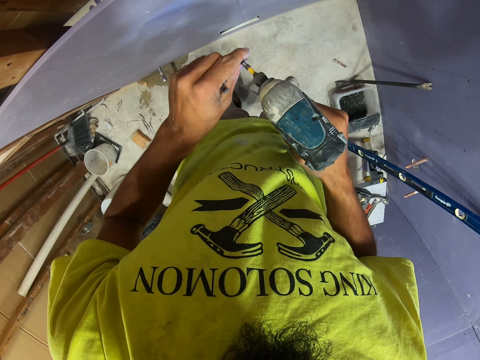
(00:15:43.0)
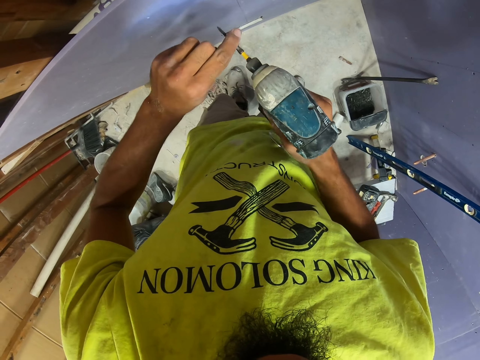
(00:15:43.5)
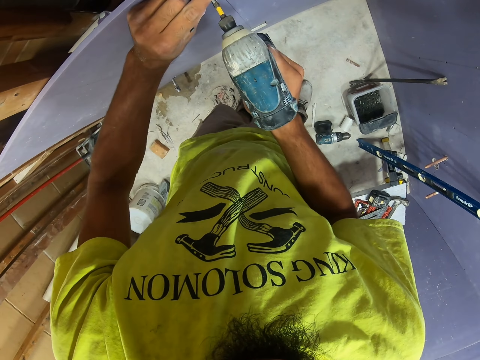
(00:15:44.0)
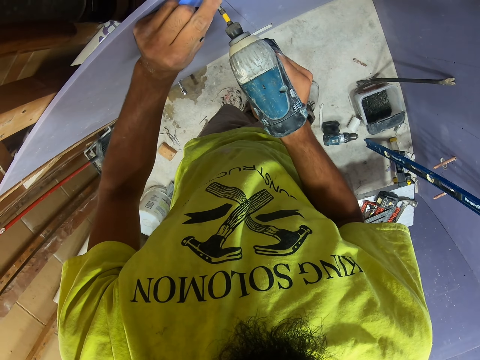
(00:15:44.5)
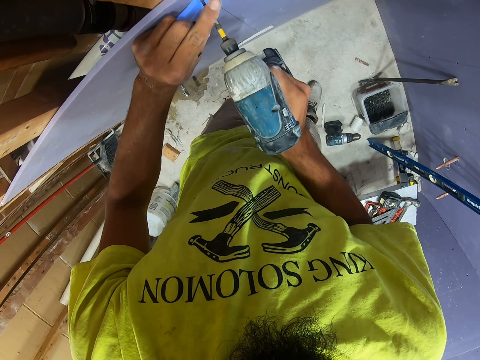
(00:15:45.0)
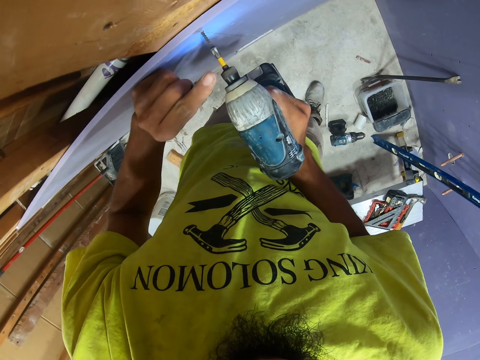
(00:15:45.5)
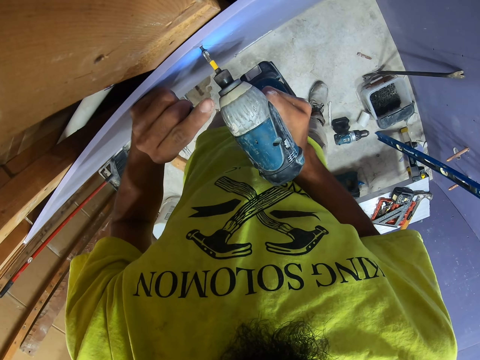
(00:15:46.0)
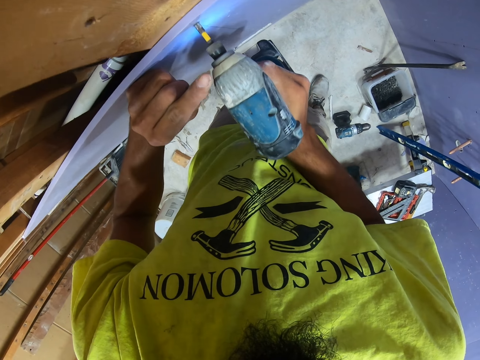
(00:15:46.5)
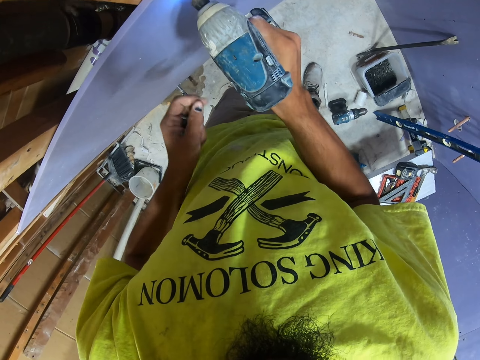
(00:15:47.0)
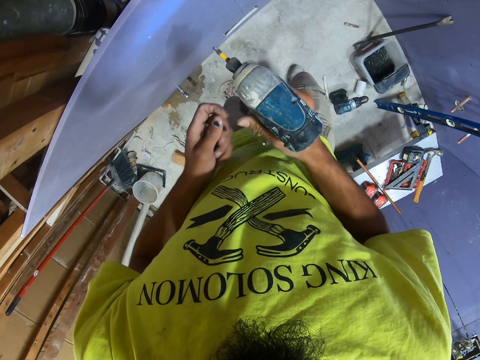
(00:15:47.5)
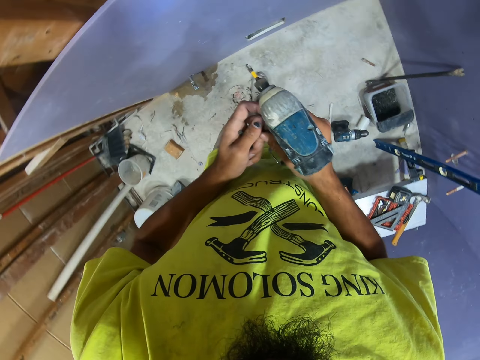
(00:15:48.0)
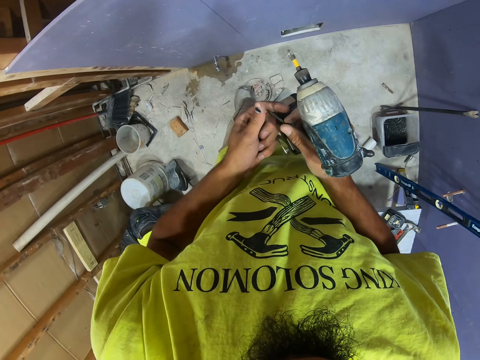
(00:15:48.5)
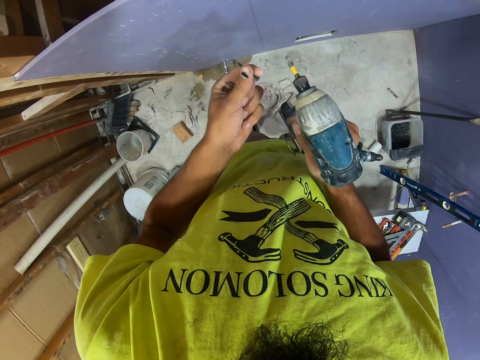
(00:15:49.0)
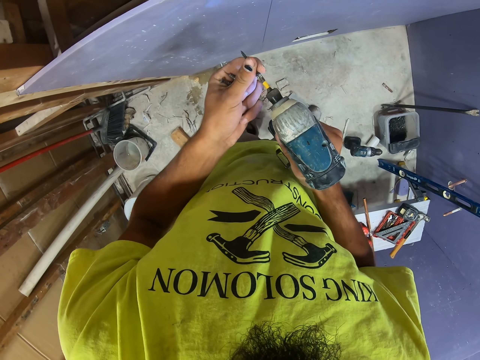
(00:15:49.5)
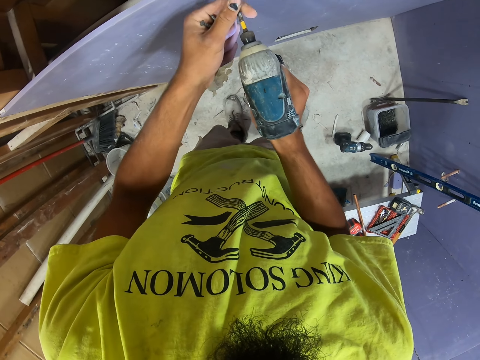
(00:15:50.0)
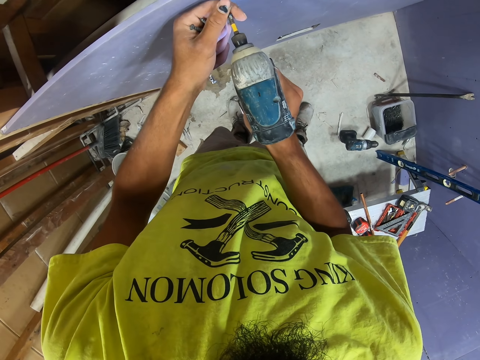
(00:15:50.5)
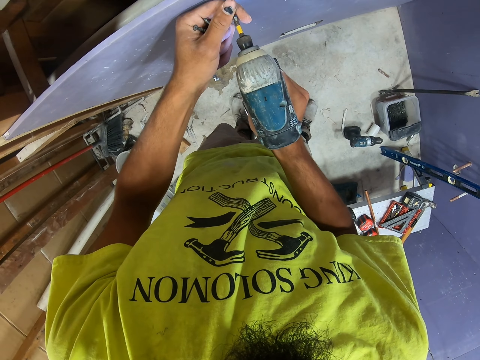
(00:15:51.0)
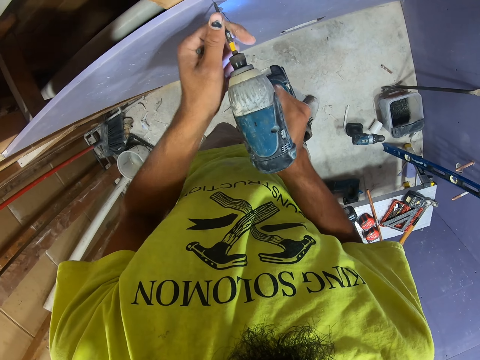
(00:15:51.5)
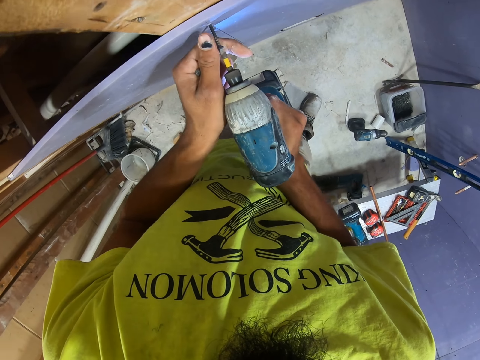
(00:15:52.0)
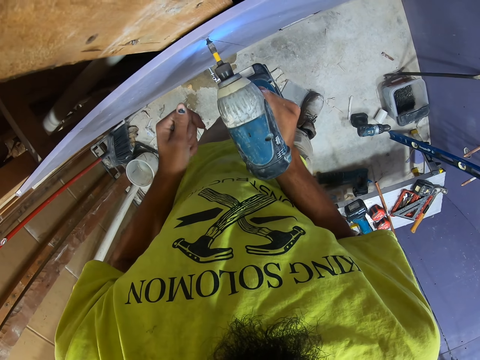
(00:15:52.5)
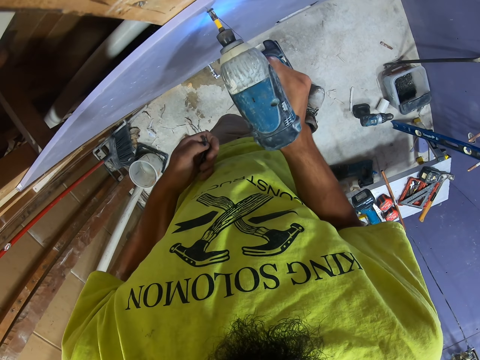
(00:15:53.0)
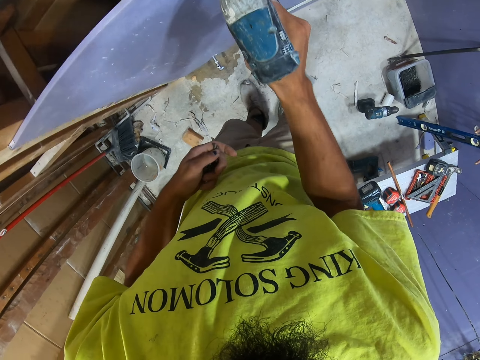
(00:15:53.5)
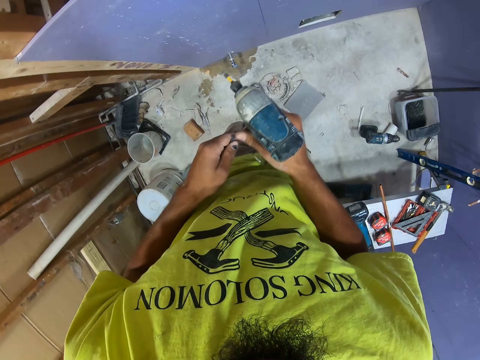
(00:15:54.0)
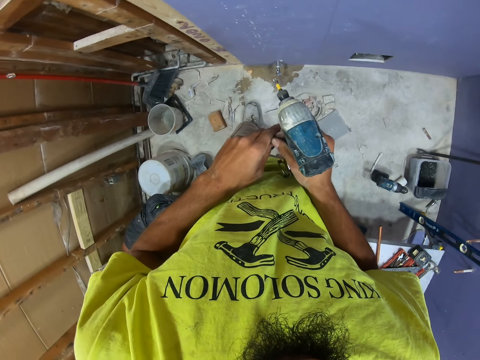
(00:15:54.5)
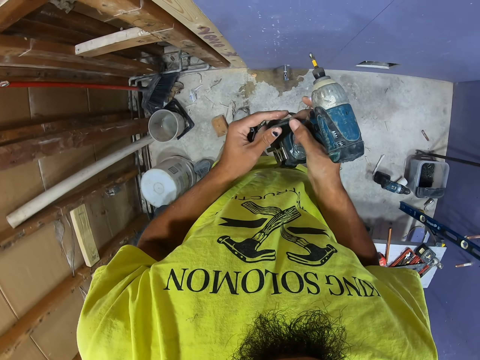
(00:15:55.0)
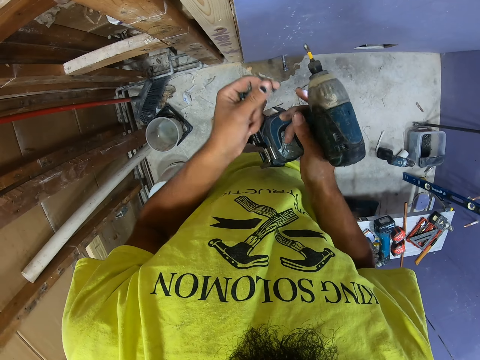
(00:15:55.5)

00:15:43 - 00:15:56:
The camera wearer puts the nail on the drill. They swing the right hand. They screw the screw on the wood using the drill. They swing the left hand. They swing the right hand. They take the nail with the right hand. They move the nail to the left hand. They put the nail on the drill. They swing the right hand. They screw the screw on the wood using the drill. They swing the left hand. They swing the right hand. They take the nail with the right hand. They move the nail to the left hand.

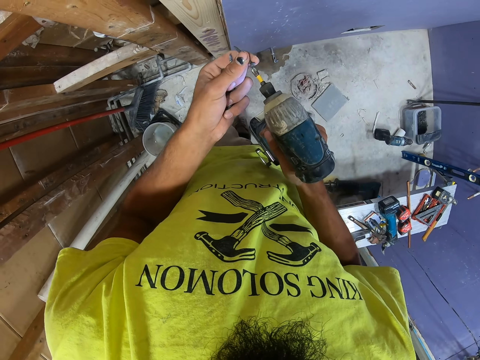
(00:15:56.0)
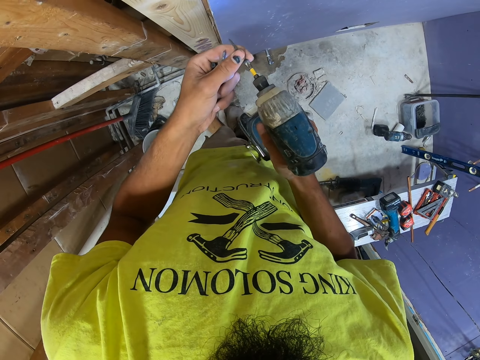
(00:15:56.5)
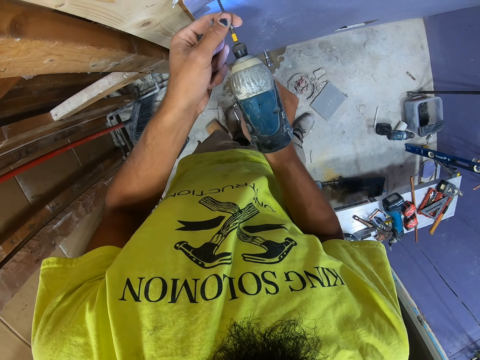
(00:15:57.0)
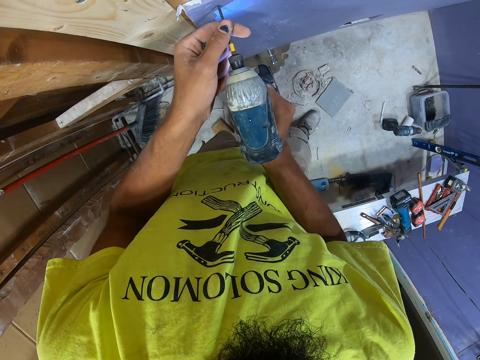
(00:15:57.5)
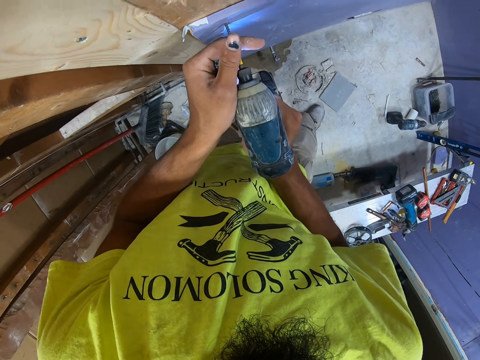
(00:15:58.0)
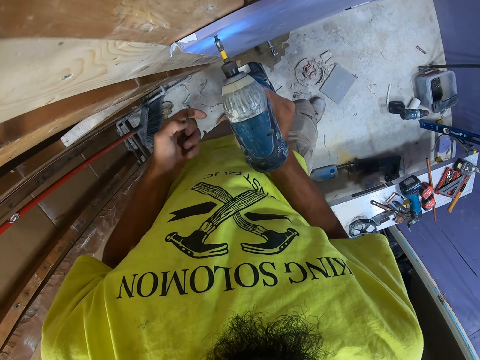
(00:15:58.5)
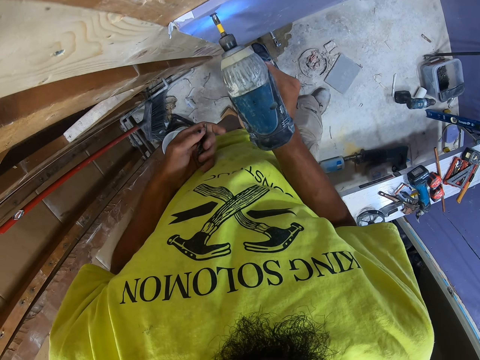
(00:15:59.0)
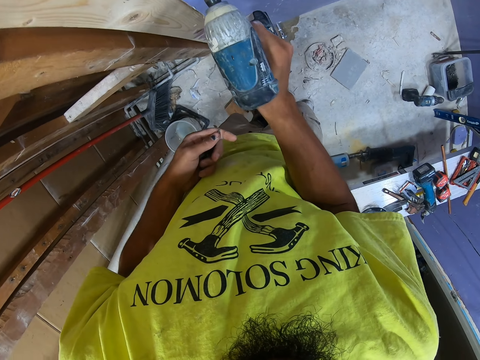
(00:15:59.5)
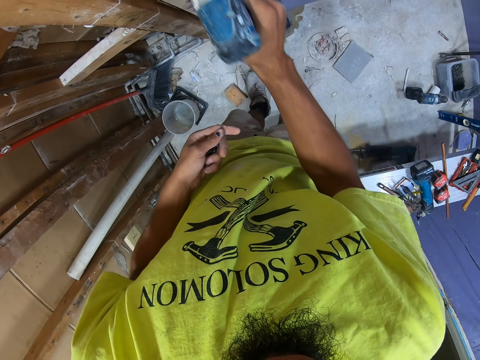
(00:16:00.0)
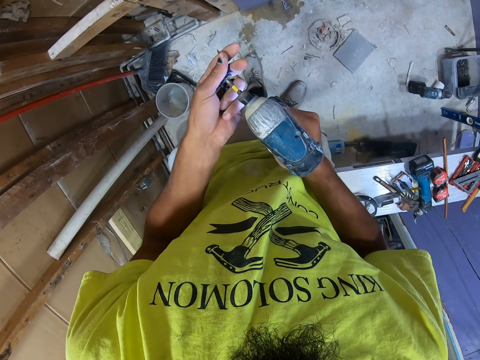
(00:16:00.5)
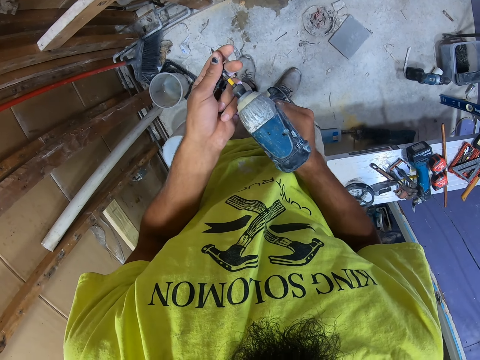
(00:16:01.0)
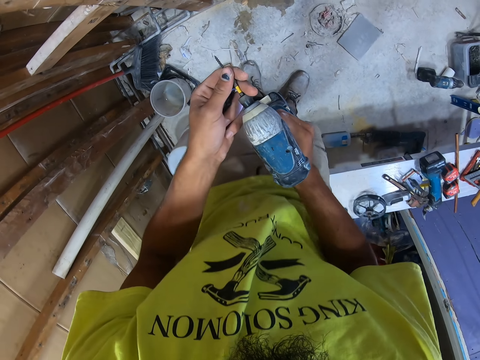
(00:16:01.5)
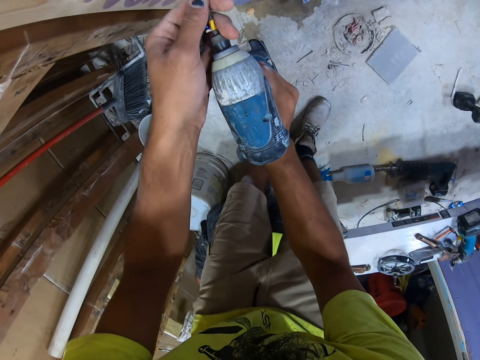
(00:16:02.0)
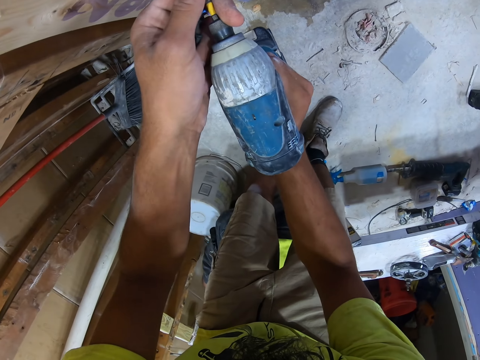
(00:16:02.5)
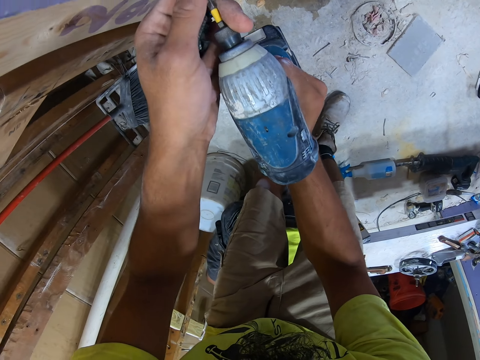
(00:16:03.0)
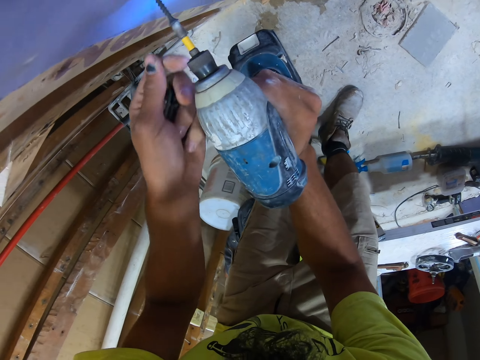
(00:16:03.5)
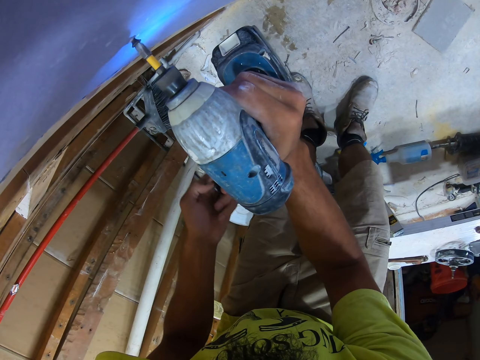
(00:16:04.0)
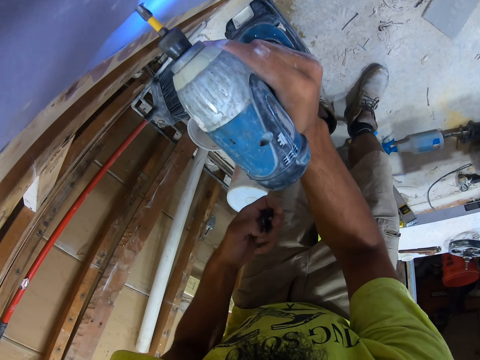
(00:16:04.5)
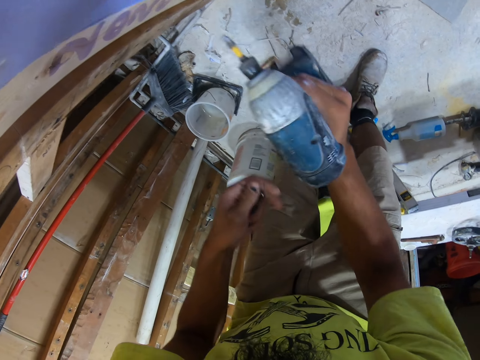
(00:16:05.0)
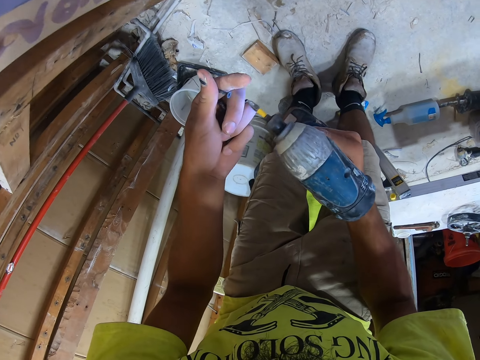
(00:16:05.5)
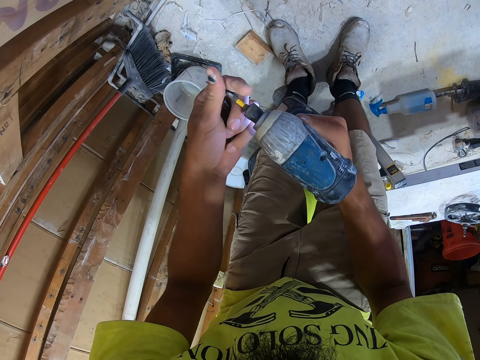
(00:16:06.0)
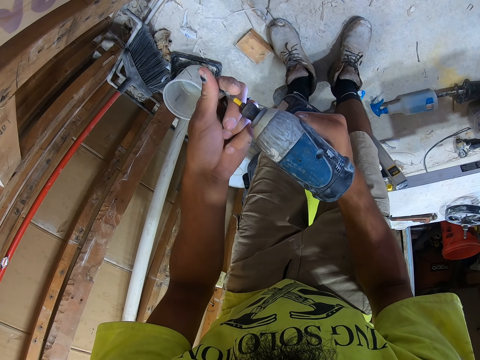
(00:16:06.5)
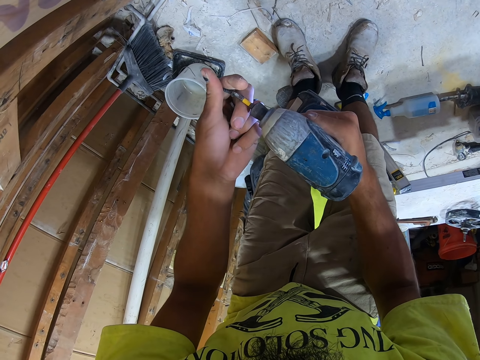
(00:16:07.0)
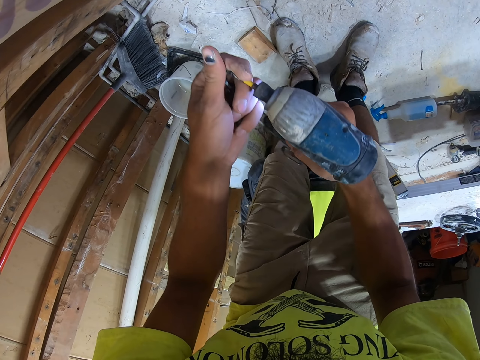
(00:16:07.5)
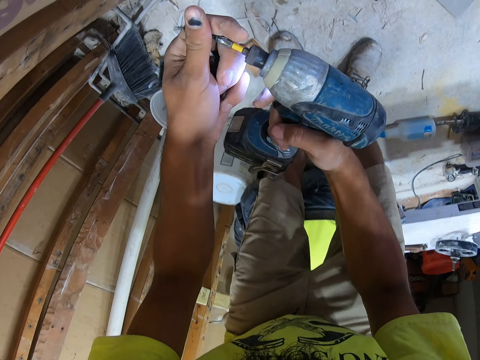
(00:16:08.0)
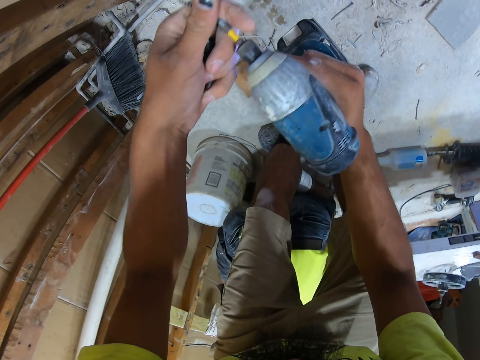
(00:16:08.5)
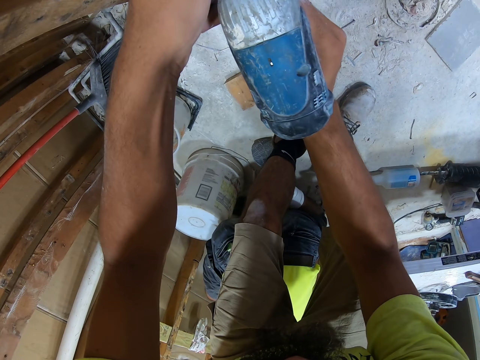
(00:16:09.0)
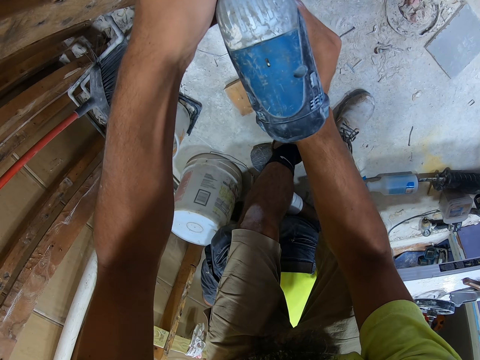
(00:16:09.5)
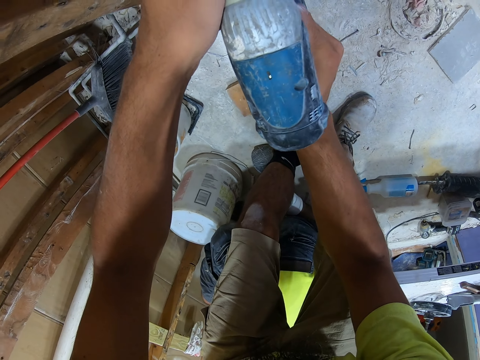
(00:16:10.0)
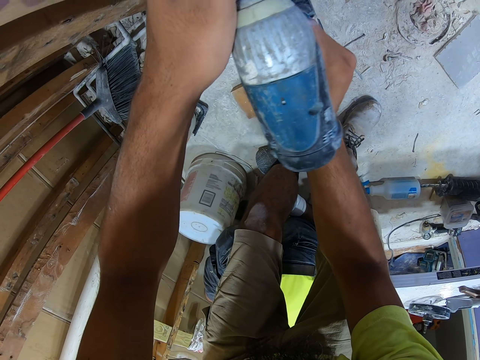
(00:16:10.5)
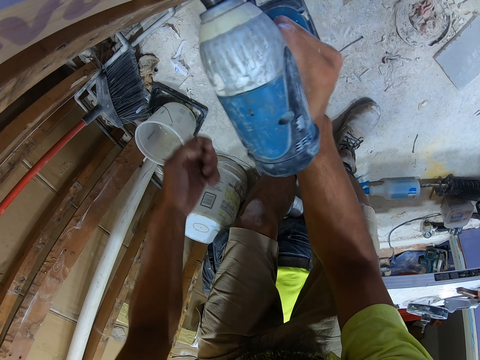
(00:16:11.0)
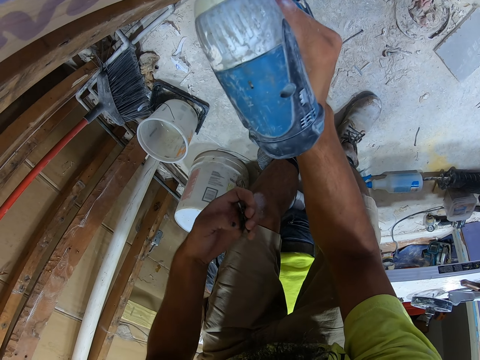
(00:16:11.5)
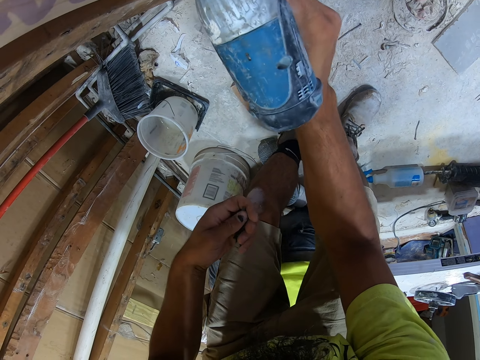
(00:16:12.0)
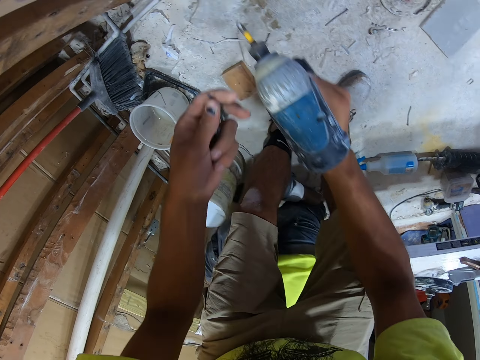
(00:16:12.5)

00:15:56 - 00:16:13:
The camera wearer puts the nail on the drill. They swing the right hand. They screw the screw on the wood using the drill. They swing the left hand. They swing the right hand. They put the nail on the drill. They swing the right hand. They screw the screw on the wood using the drill. They swing the right hand. They put the nail on the drill. They swing the right hand. They screw the screw on the wood using the drill. They swing the right hand.
